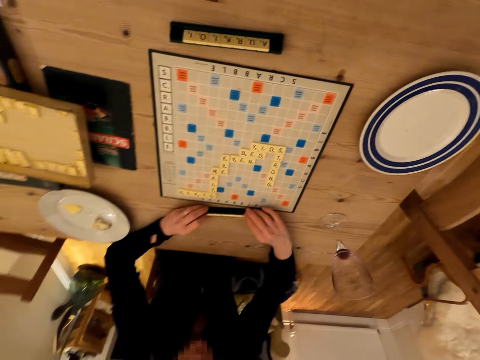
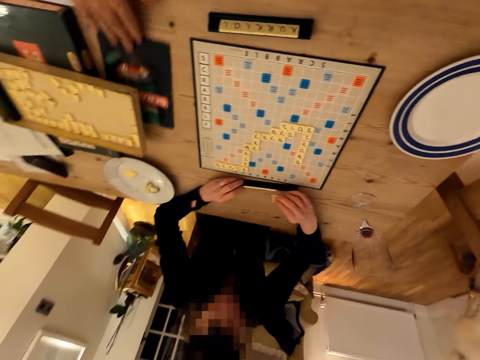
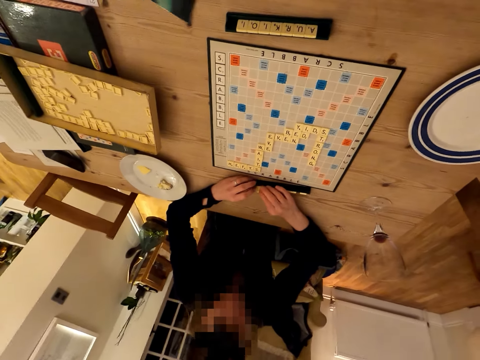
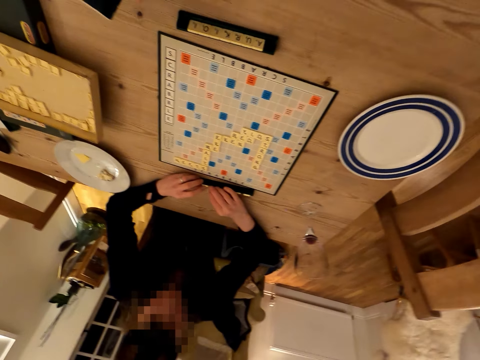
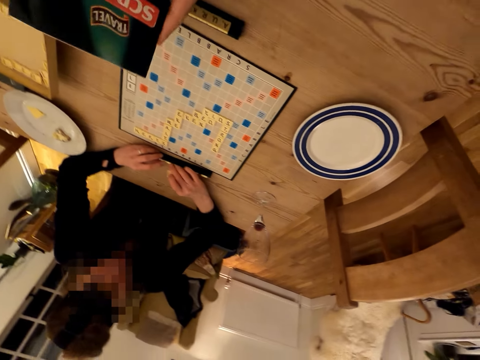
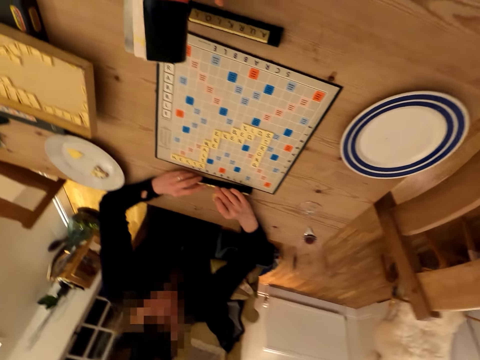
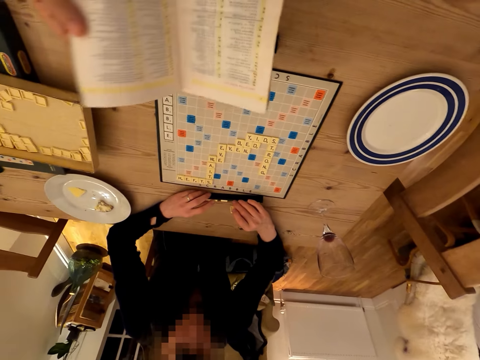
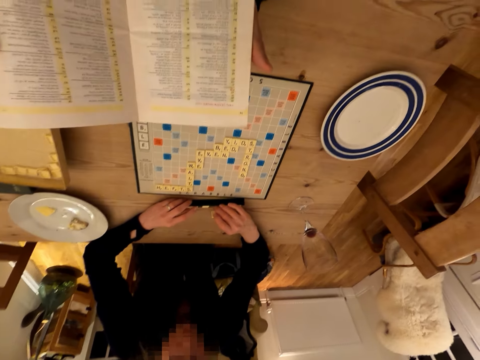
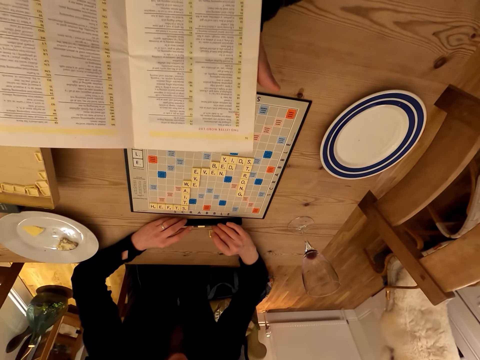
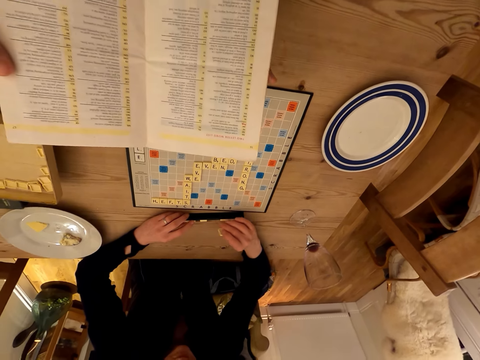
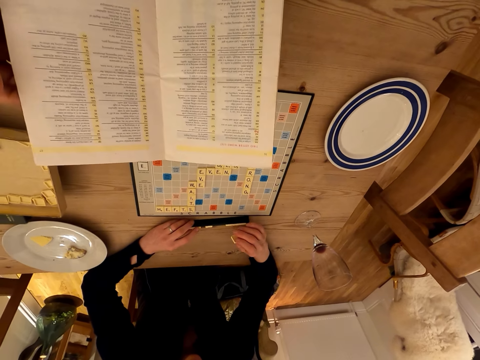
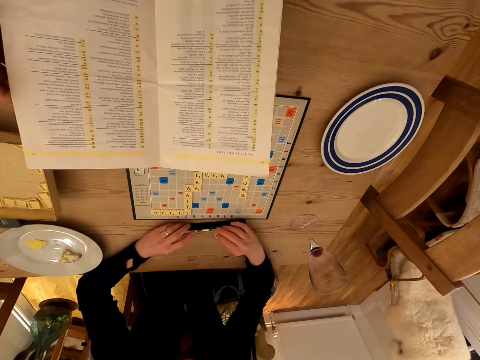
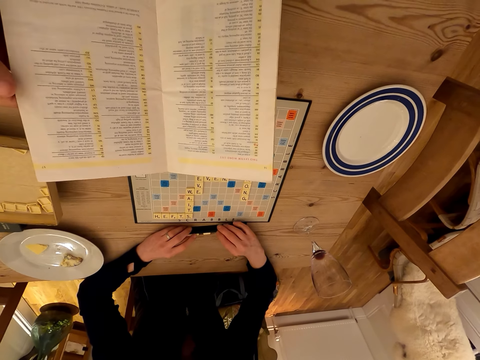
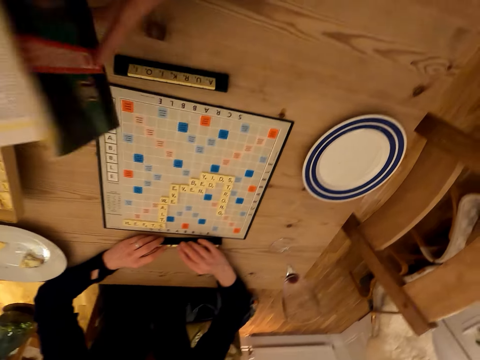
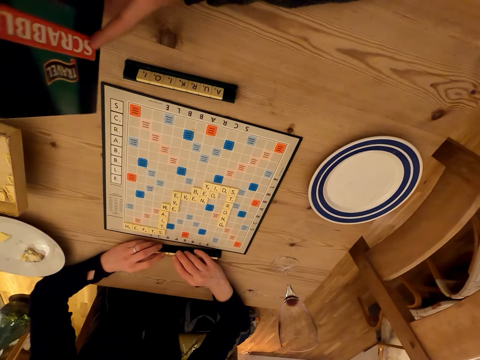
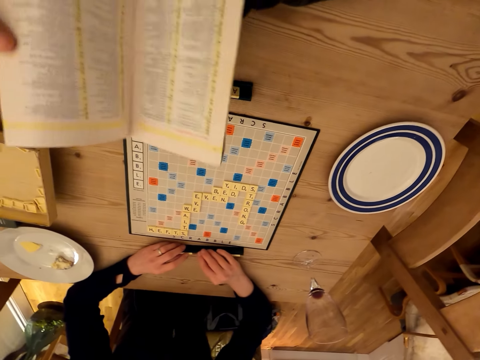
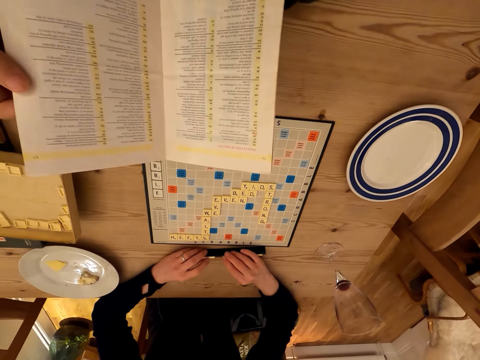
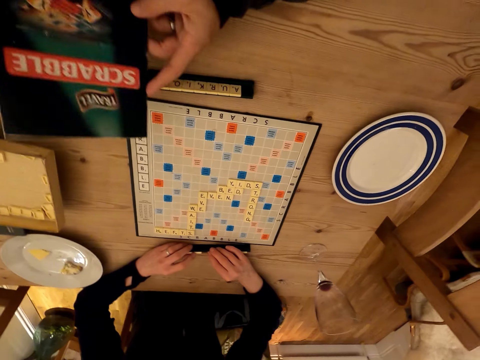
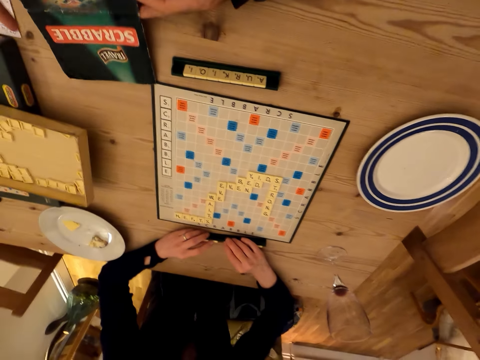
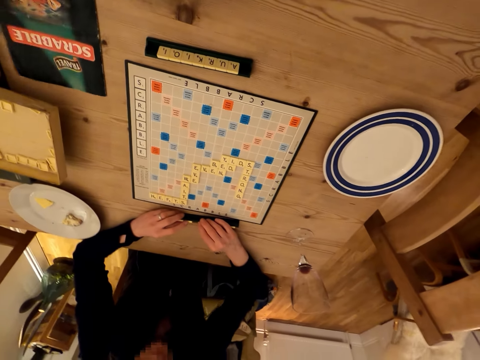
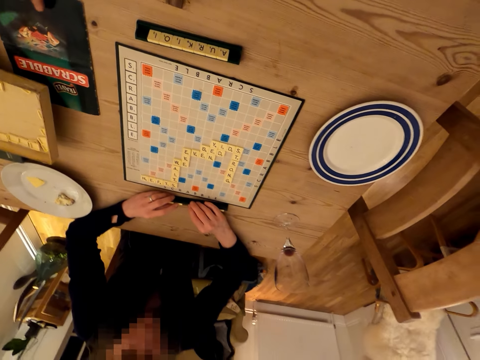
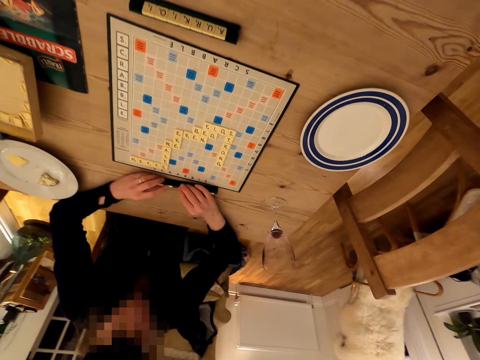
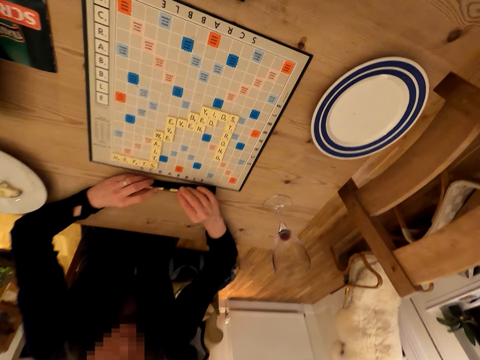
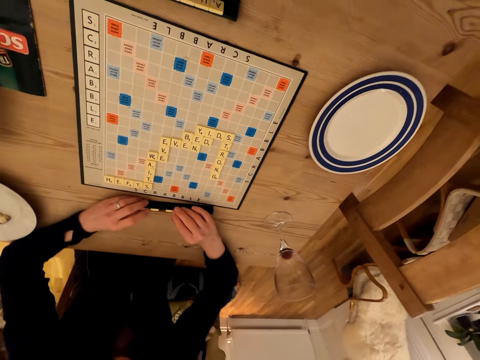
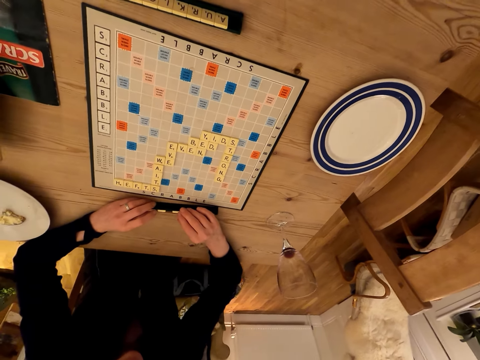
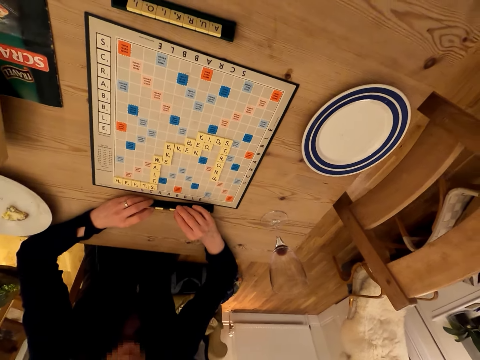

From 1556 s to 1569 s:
The camera wearer pulls a booklet. They pick up the scrabble book. A lady arranges the scrabble cubes. She arranges the scrabble cubes again. The camera wearer opens the scrabble book. They close the book. The lady arranges the scrabble cubes. The camera wearer opens the scrabble book. The lady arranges the scrabble cubes. The camera wearer closes the book. They place the scrabble book down on the table.

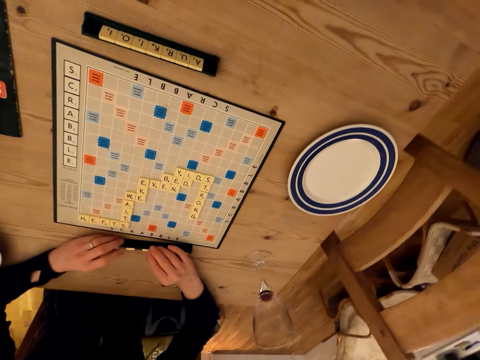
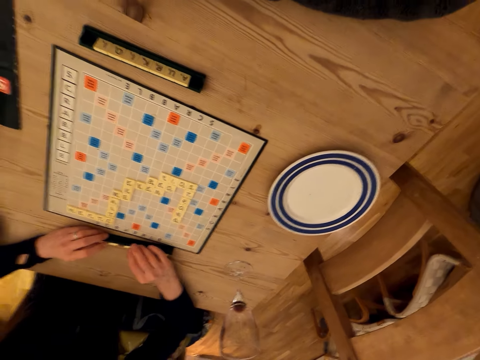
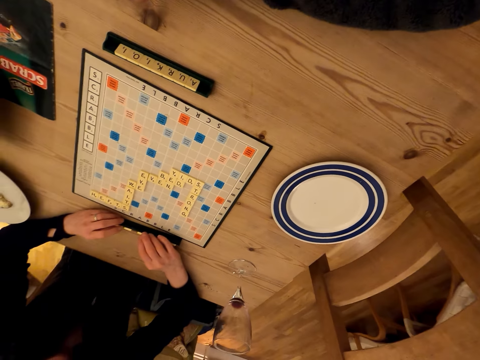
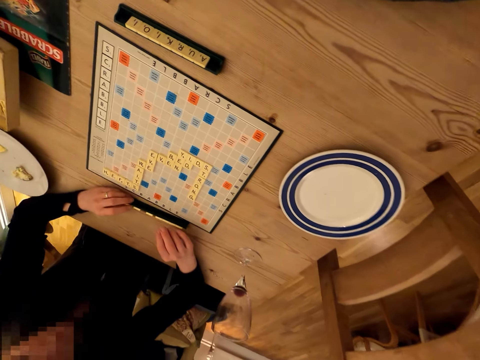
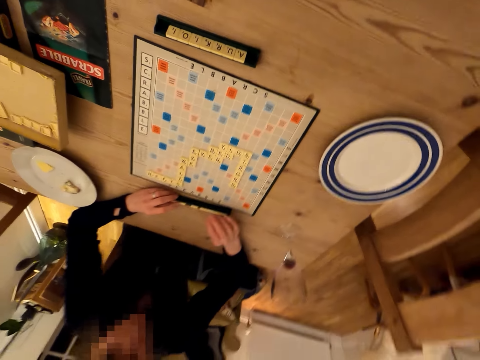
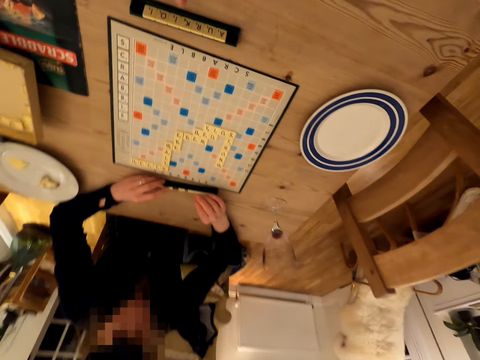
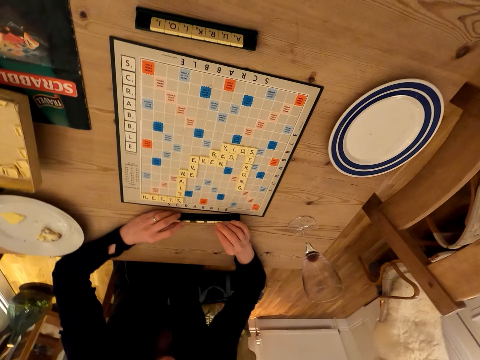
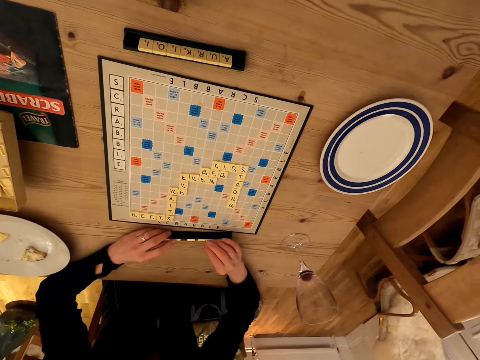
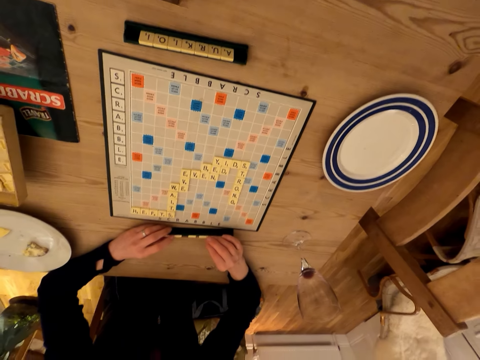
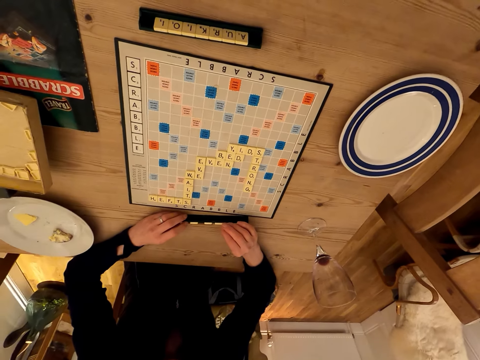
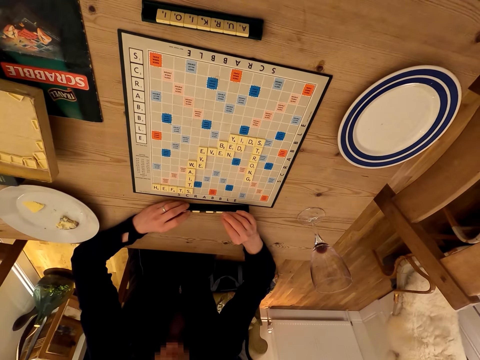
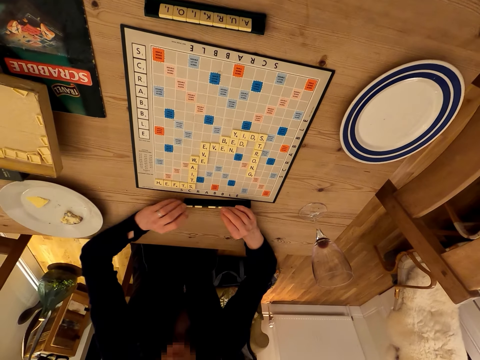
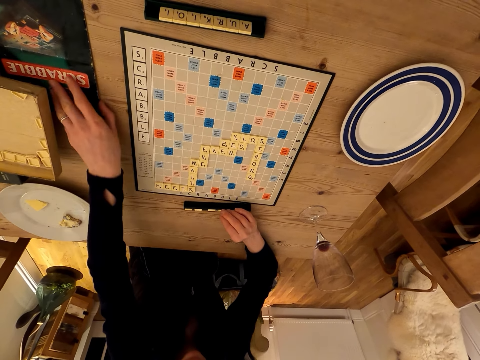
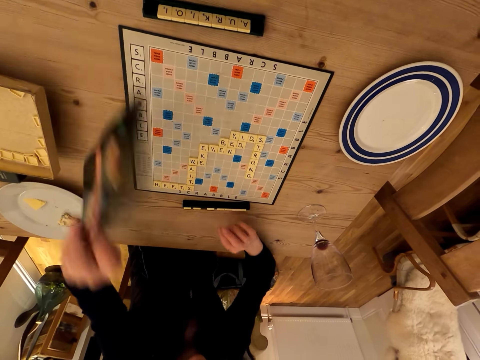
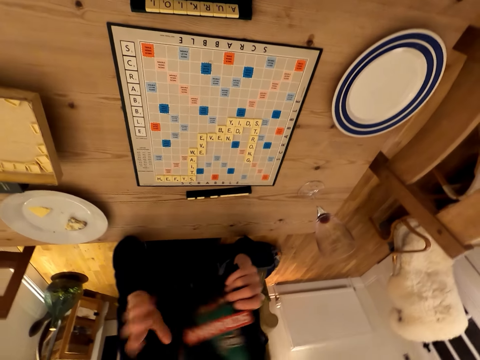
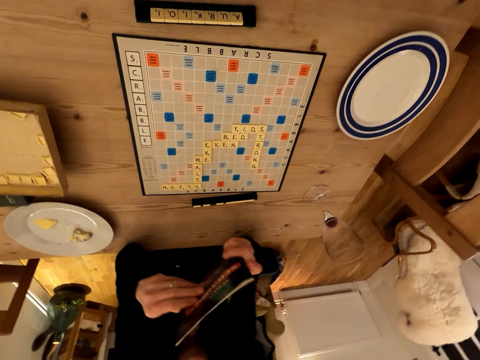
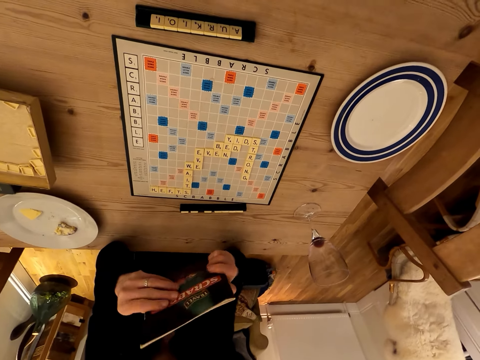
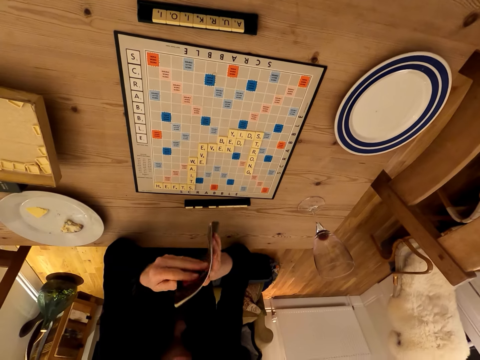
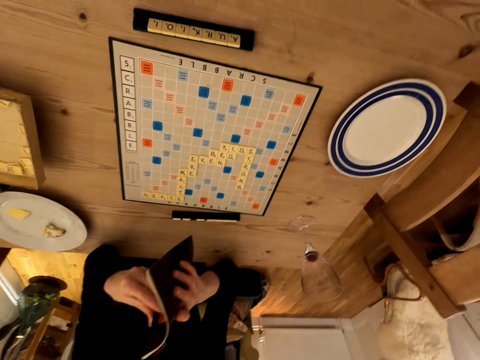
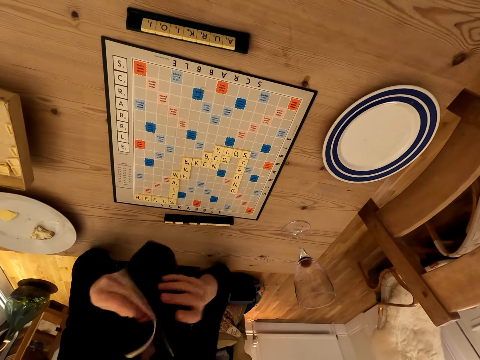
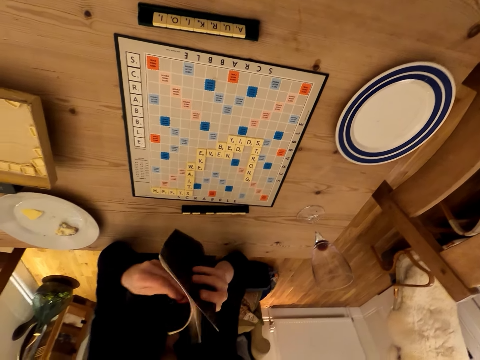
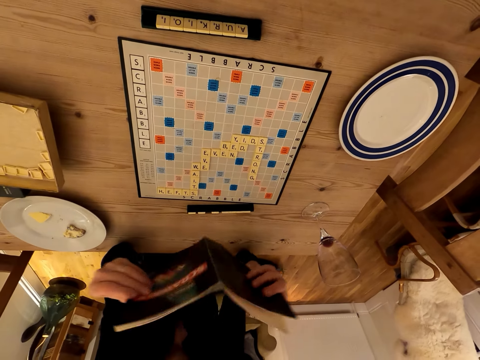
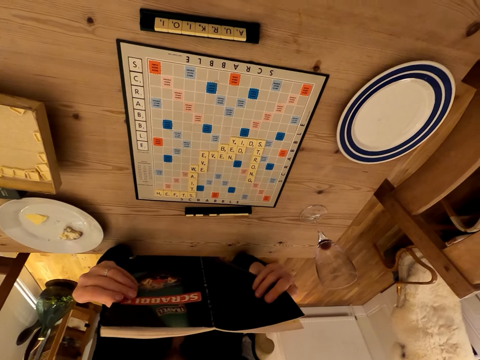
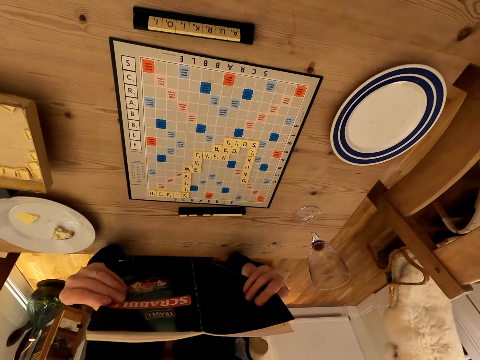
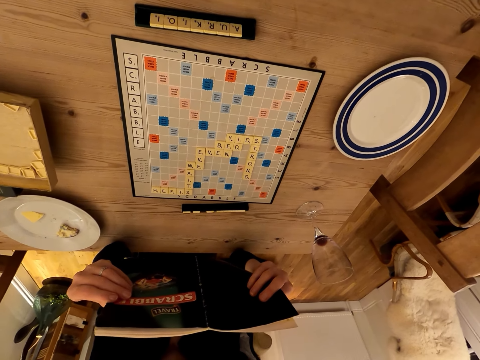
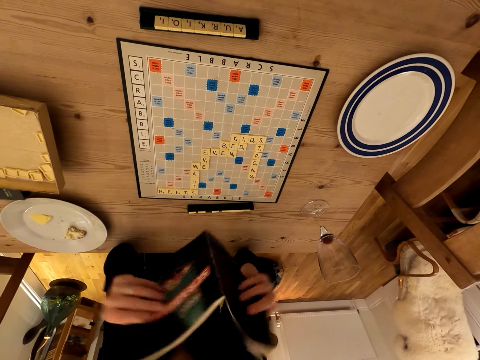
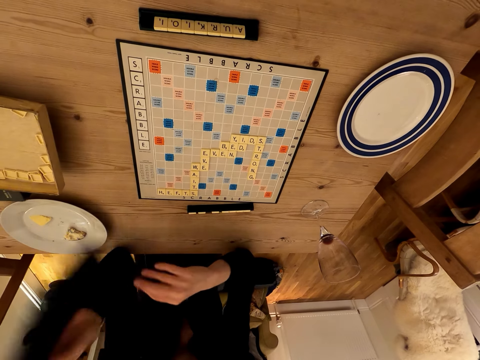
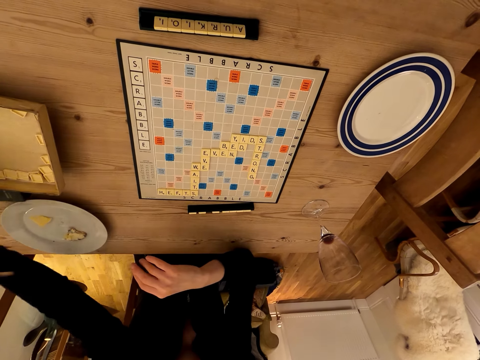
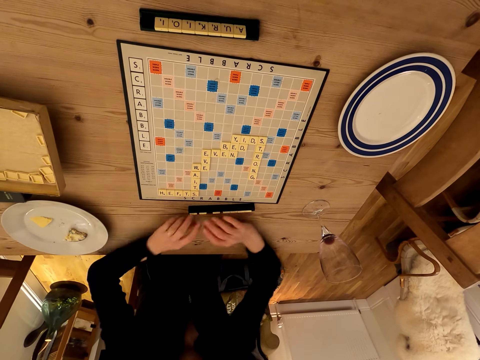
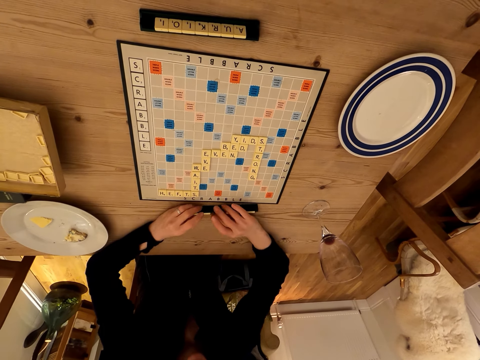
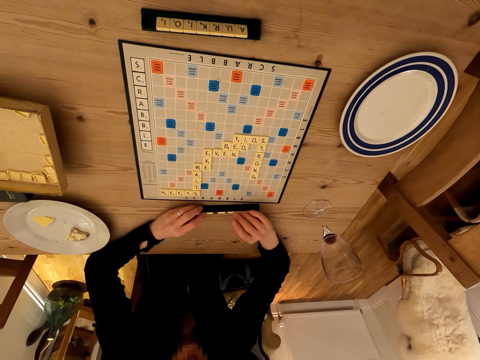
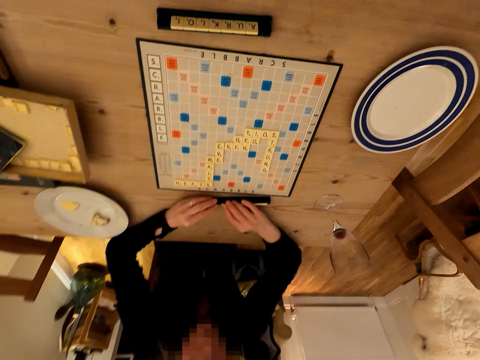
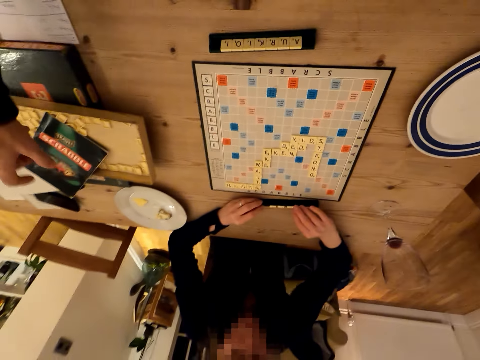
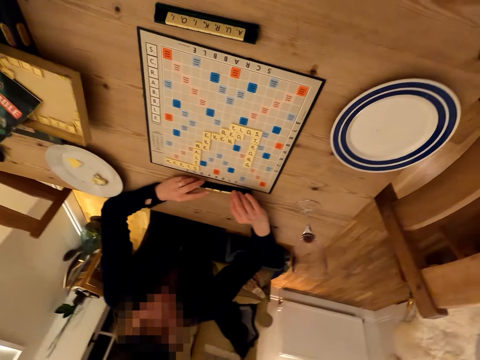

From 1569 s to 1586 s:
The camera wearer looks around. A lady arranges the scrabble cubes. The camera wearer looks around. The lady picks up a booklet and holds the scrabble book. The camera wearer looks around. The lady opens the scrabble book. The lady drops the booklet. The camera wearer looks around. The lady throws the scrabble book down and touches letters.
